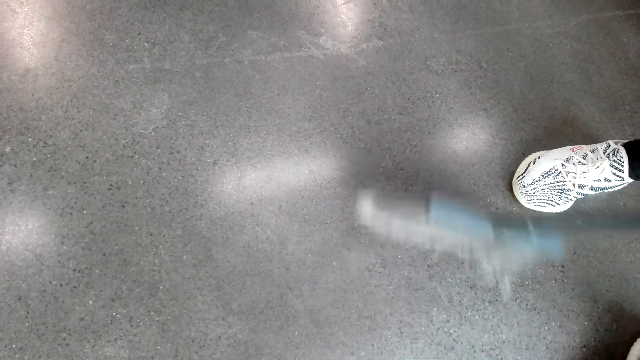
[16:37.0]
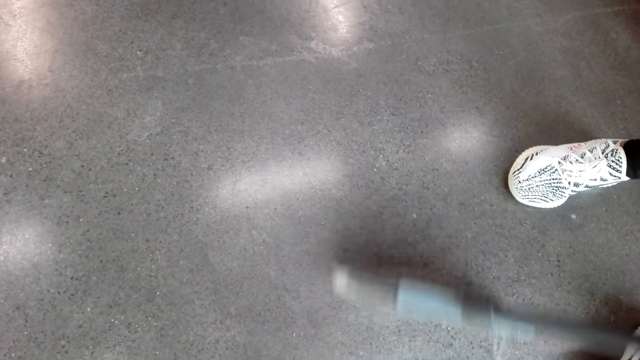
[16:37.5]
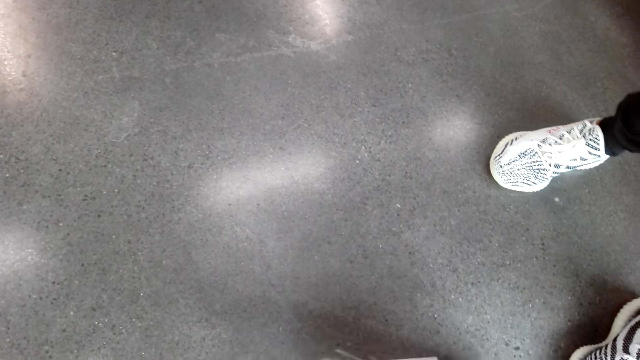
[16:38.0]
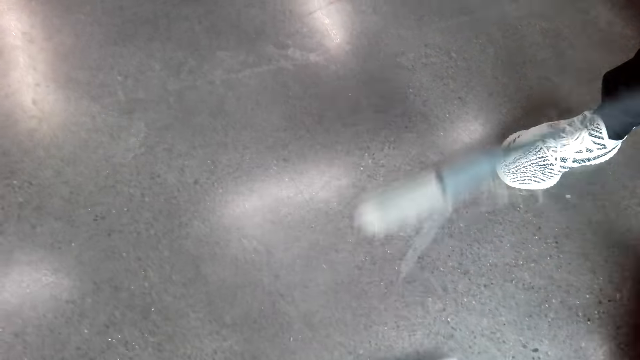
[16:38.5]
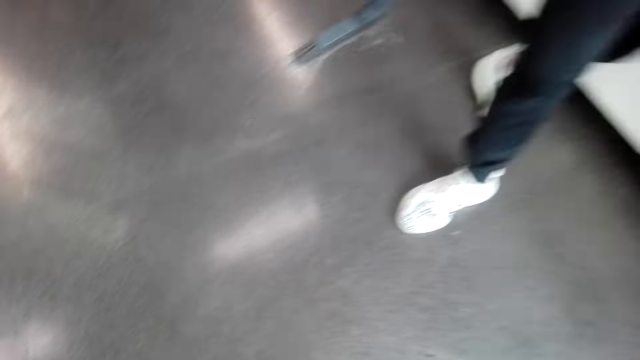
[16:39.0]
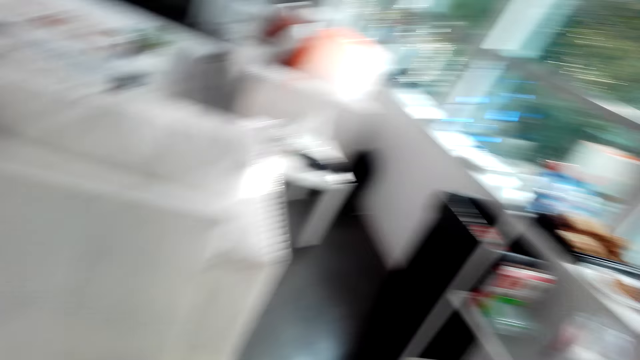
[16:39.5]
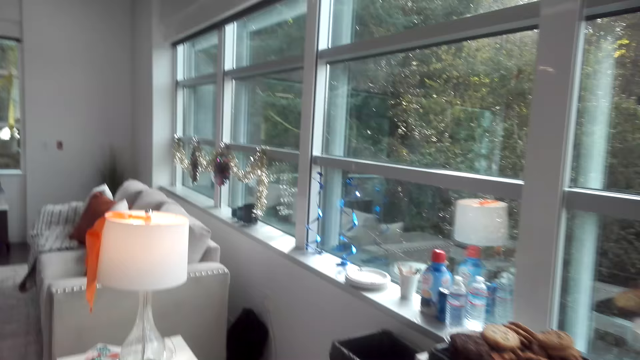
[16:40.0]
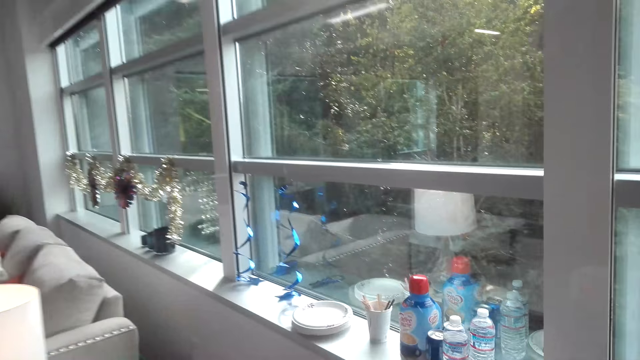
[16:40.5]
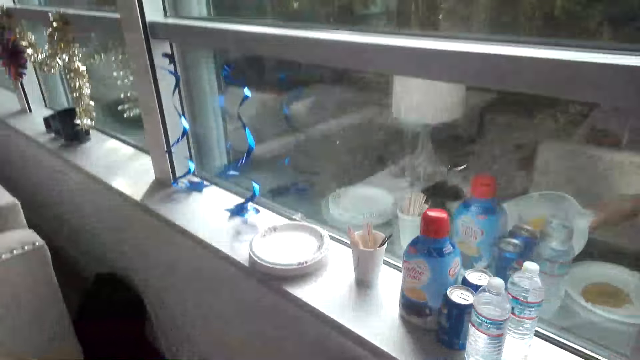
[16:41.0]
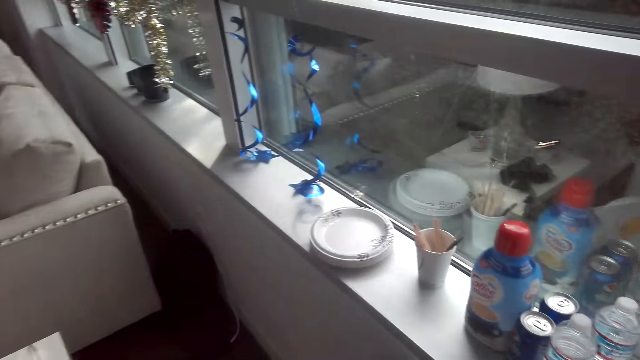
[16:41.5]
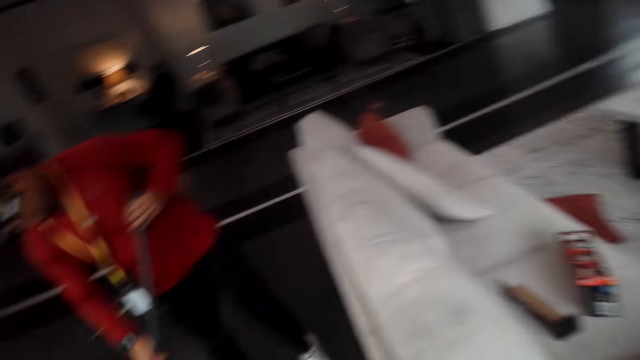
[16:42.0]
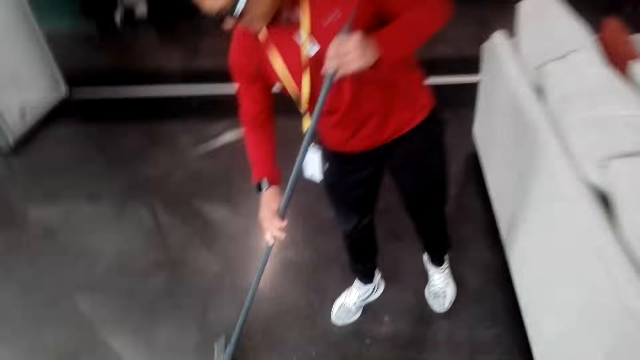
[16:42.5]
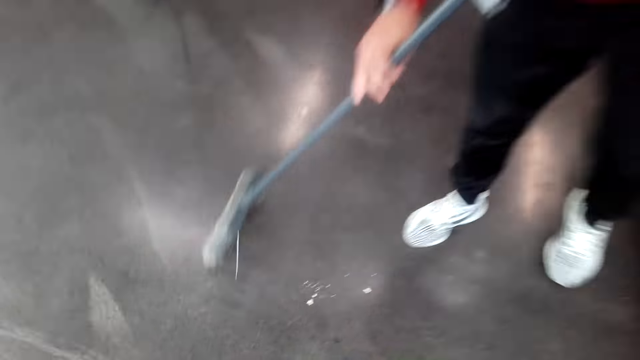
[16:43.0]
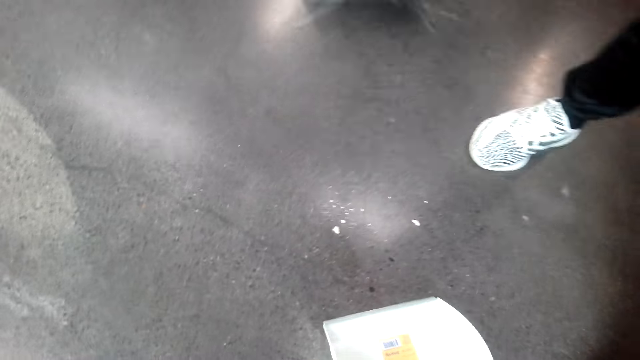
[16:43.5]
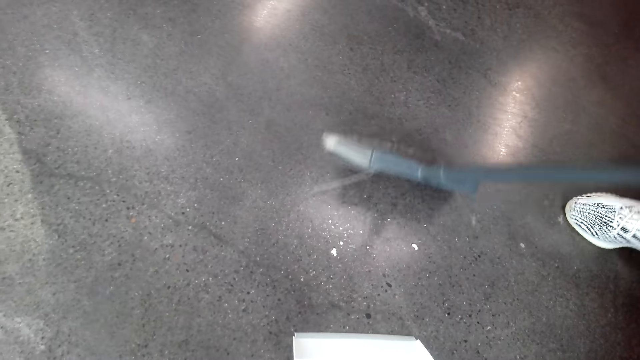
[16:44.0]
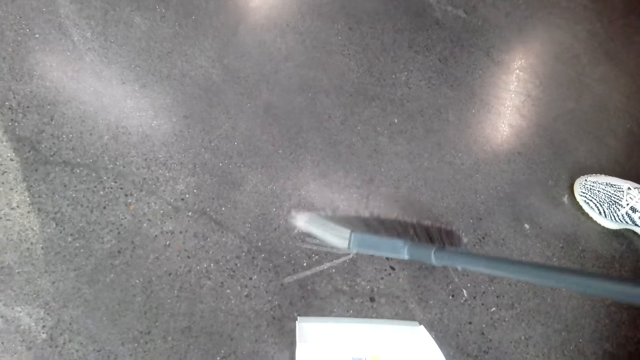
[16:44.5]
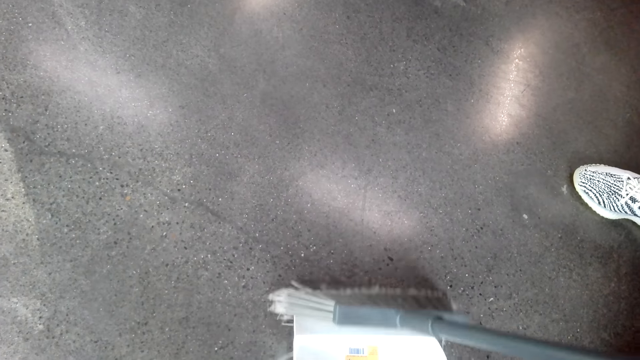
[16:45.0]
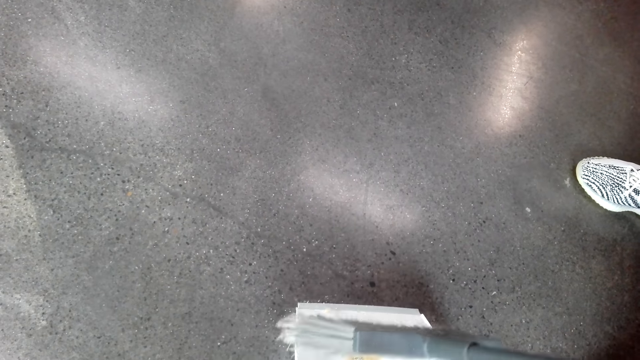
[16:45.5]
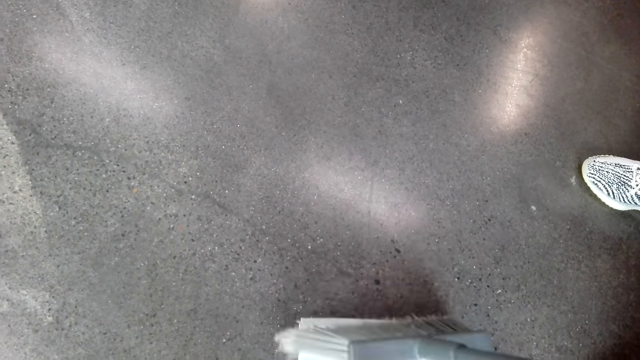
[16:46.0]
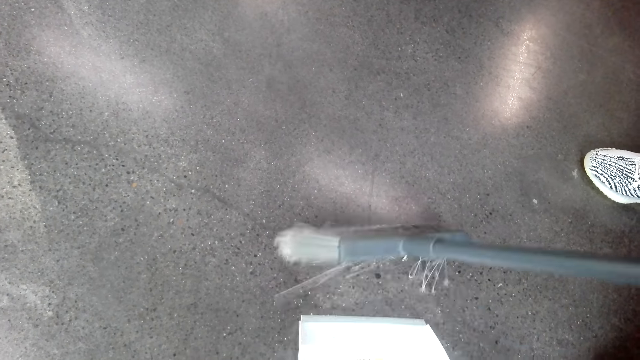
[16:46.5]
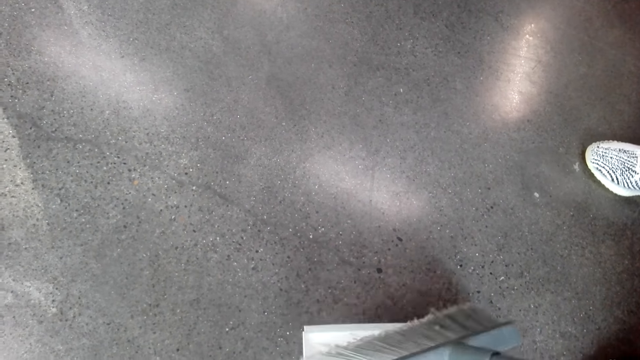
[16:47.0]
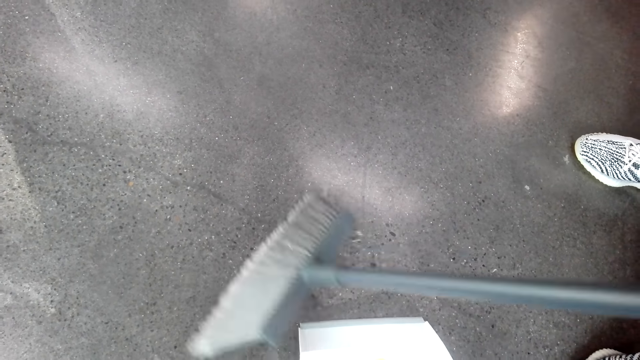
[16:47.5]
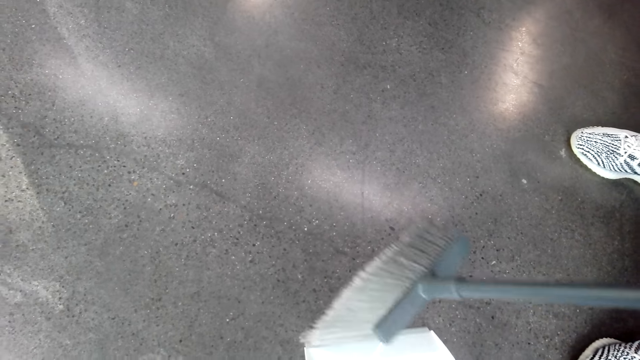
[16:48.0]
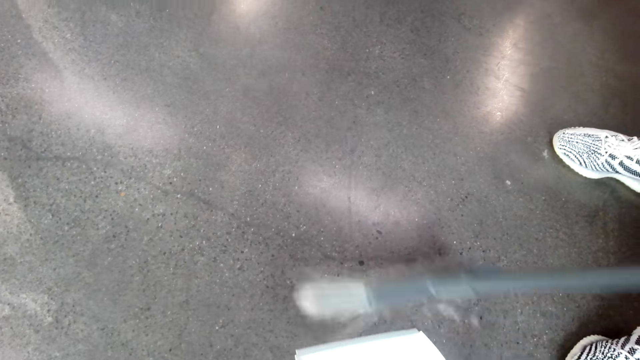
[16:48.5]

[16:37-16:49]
The camera wearer walks beside the window. A man walks around. The camera wearer walks towards the man. They put the dustpan on the floor. The man collects the dirt on the dustpan.

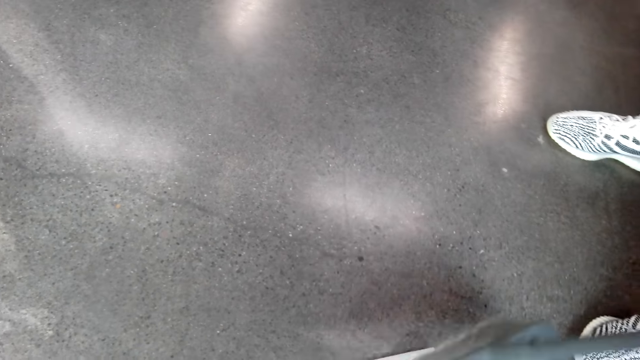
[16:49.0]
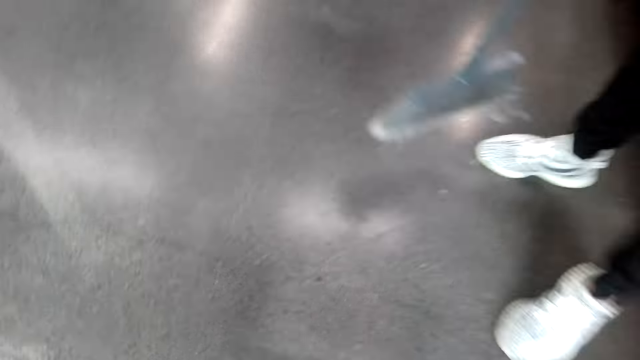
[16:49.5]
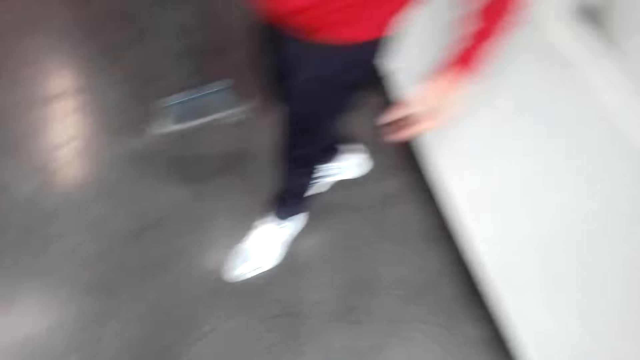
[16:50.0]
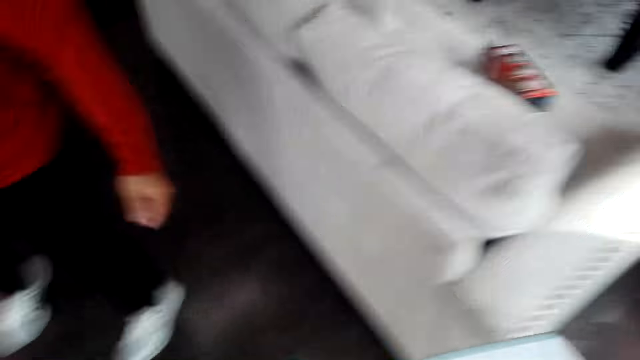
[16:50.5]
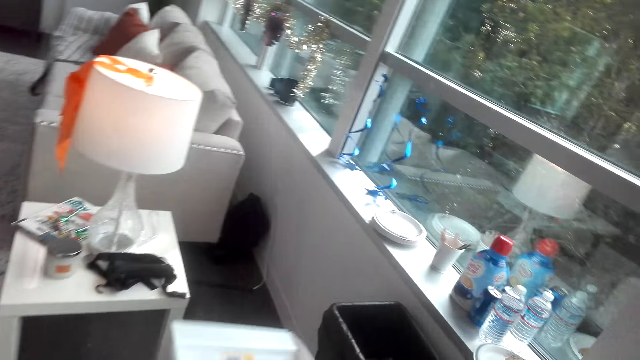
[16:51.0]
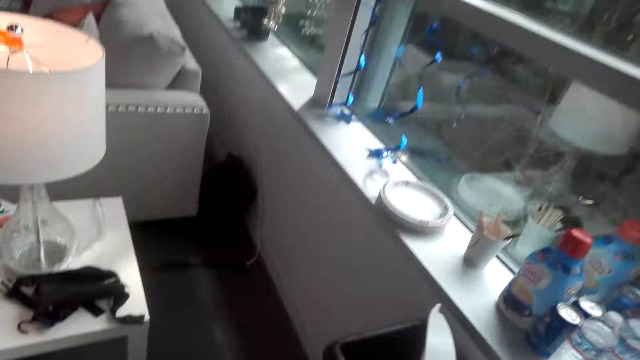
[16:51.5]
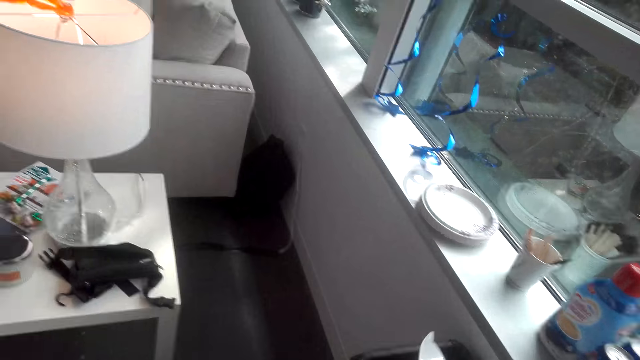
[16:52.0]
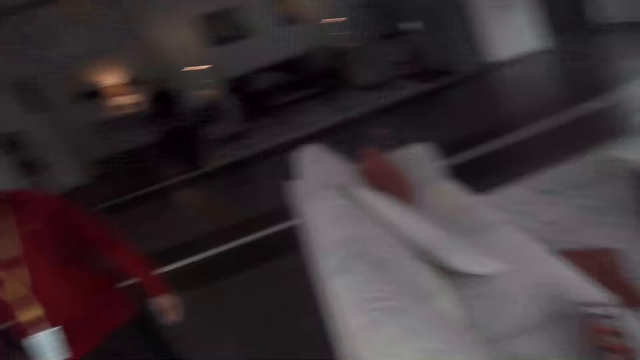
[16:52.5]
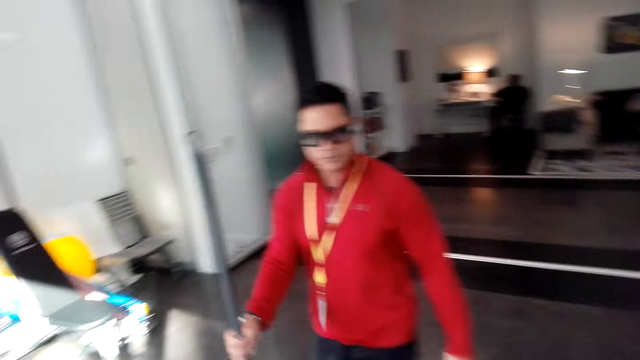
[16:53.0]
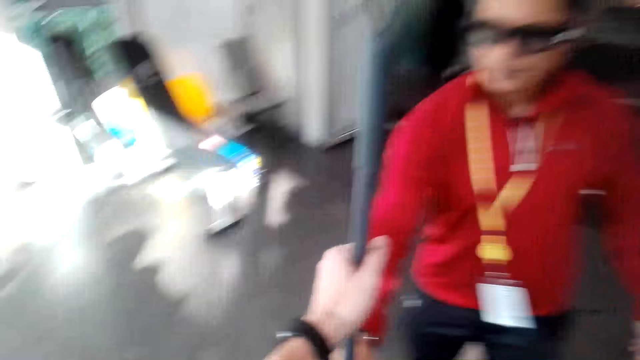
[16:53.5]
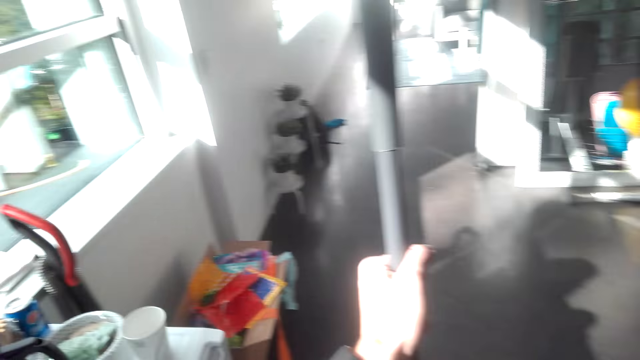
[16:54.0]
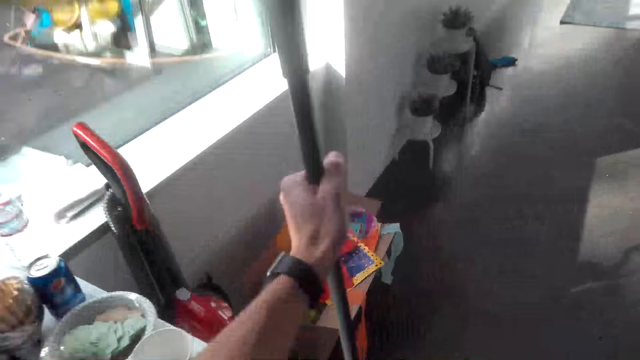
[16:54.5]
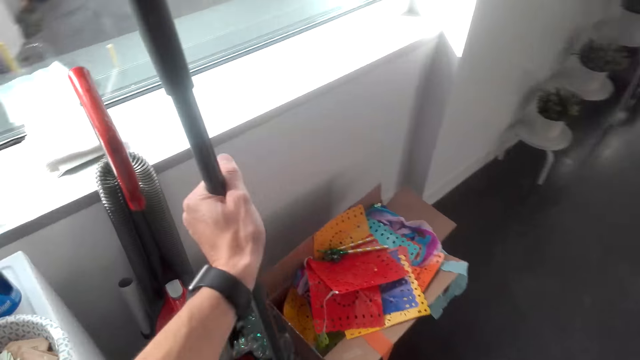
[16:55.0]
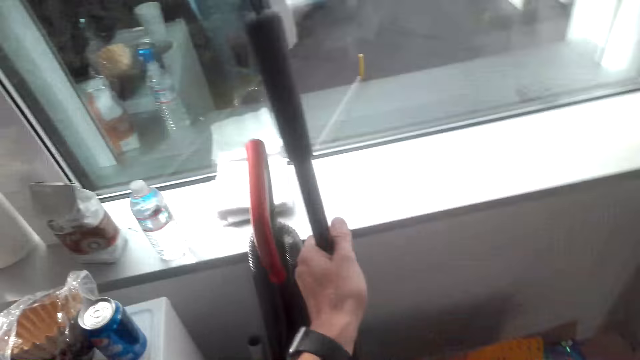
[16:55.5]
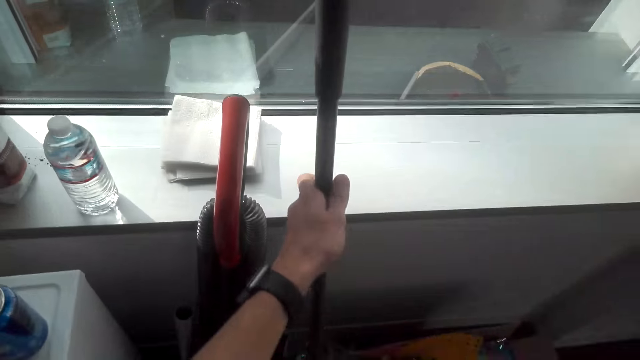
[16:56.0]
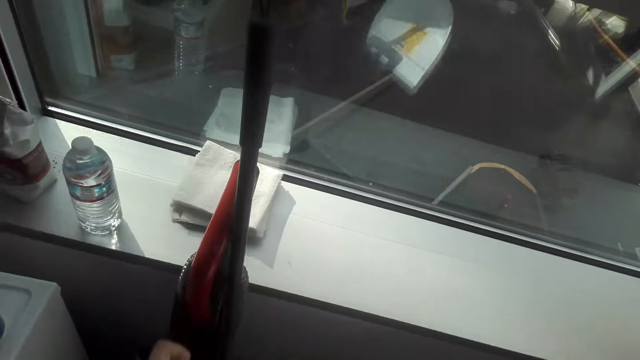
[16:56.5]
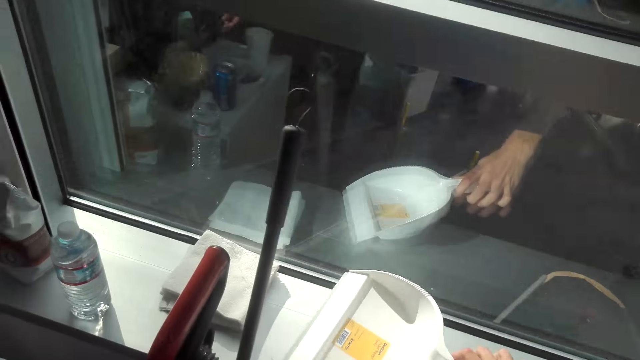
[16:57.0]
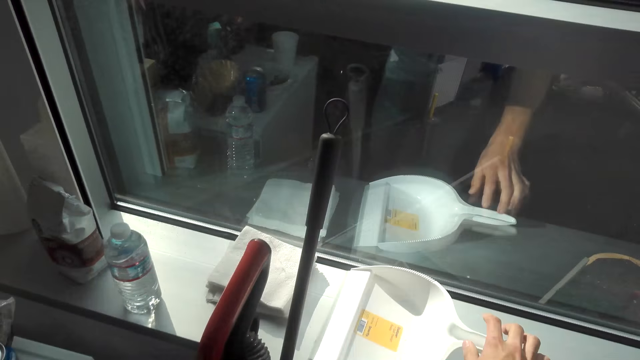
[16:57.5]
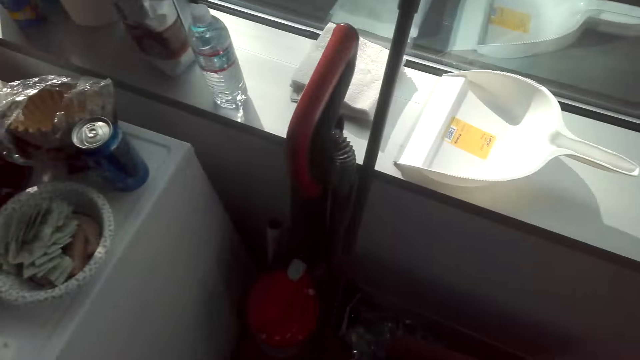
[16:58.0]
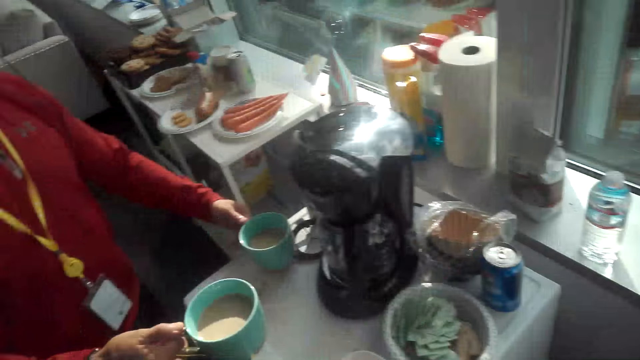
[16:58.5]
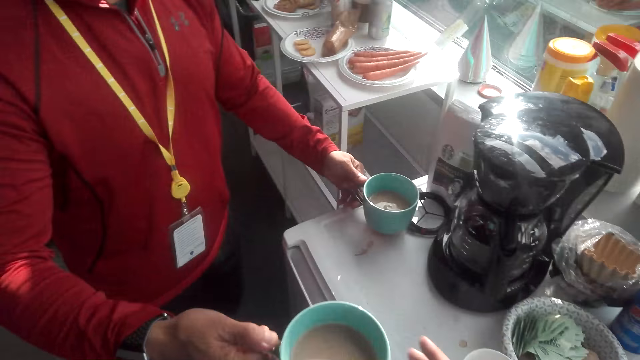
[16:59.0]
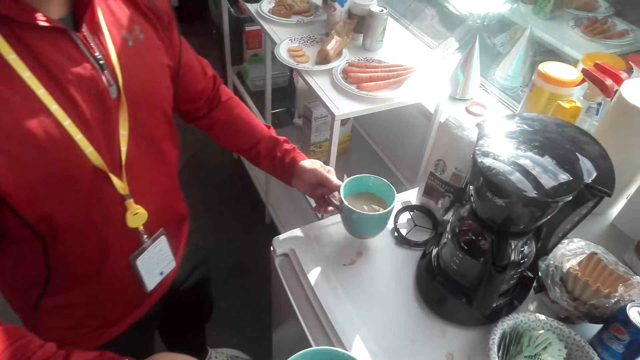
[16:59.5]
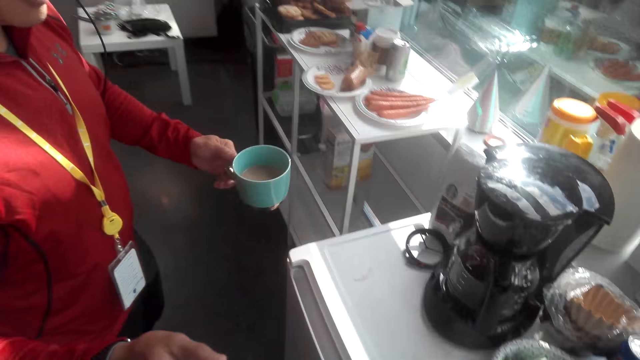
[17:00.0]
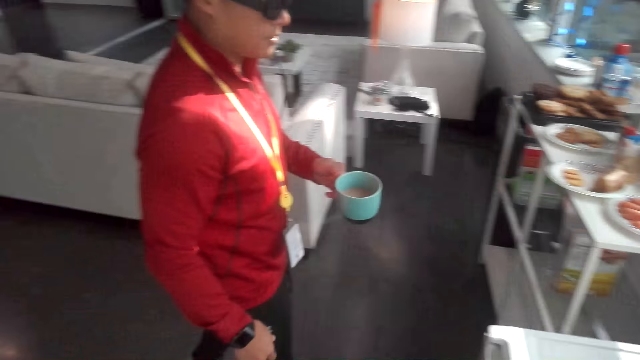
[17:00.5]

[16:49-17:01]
The camera wearer walks away from the man. They dump the dirt in the dustbin. They hold the broom. The man gives the broom to the camera wearer. The camera wearer puts the broom against the wall. They put the dustpan on the window frame. The man holds the cups. The man picks up a cup of coffee and gives the coffee to the camera wearer.
